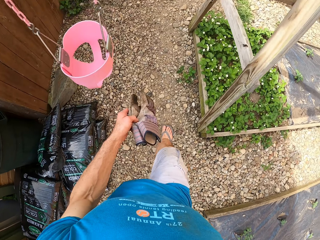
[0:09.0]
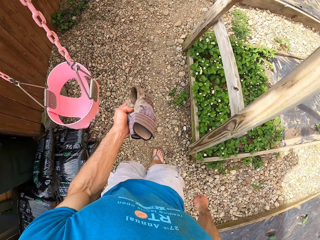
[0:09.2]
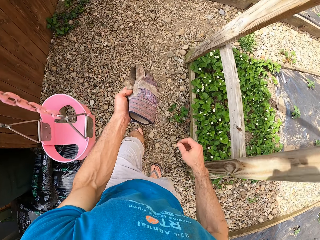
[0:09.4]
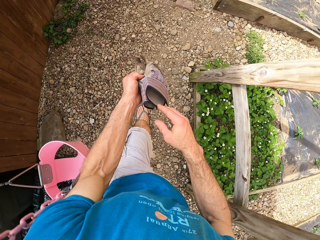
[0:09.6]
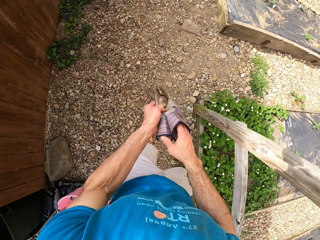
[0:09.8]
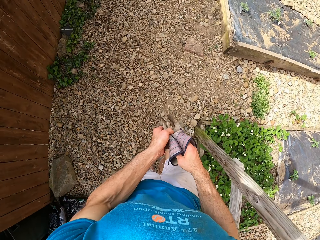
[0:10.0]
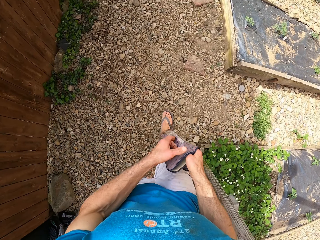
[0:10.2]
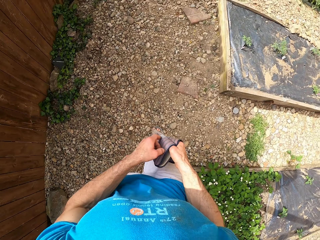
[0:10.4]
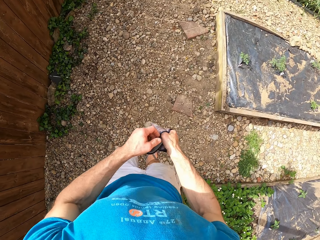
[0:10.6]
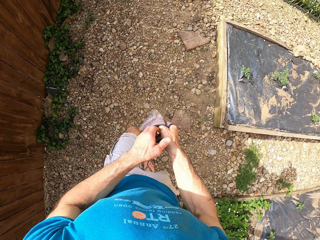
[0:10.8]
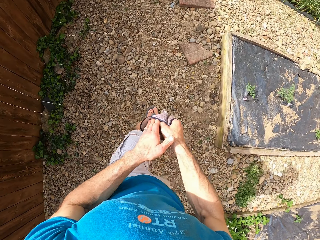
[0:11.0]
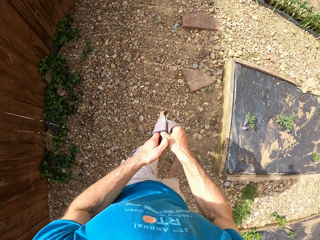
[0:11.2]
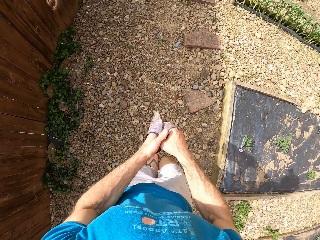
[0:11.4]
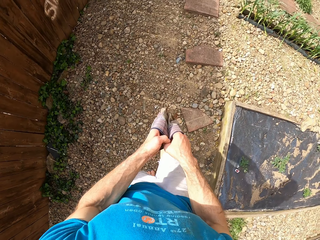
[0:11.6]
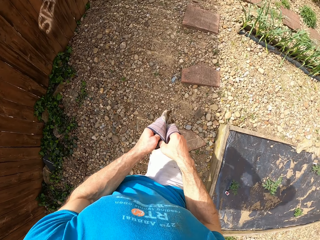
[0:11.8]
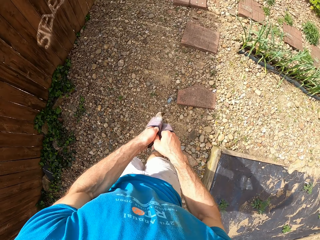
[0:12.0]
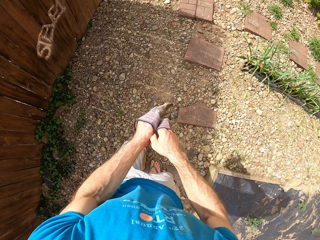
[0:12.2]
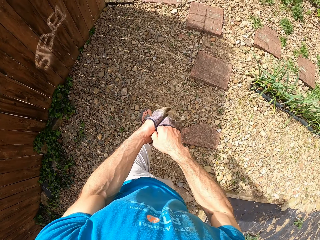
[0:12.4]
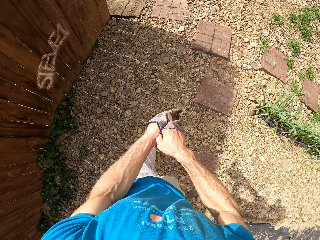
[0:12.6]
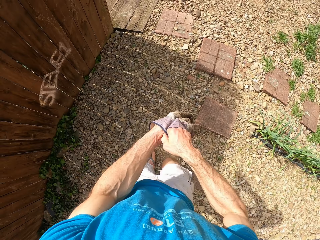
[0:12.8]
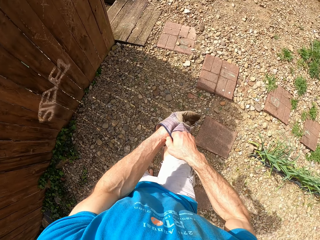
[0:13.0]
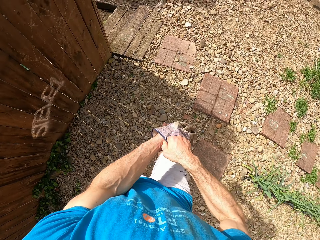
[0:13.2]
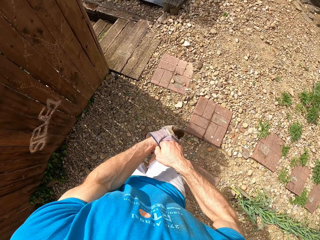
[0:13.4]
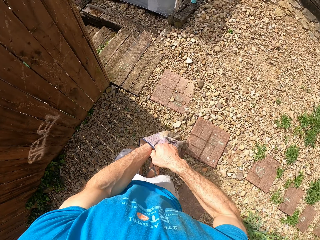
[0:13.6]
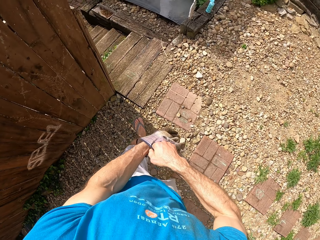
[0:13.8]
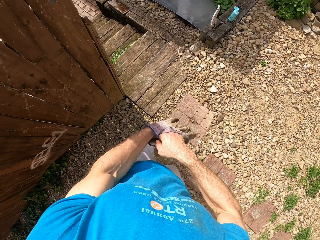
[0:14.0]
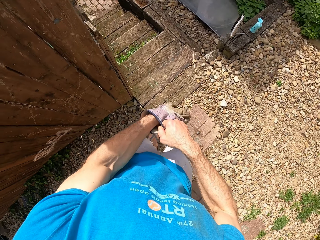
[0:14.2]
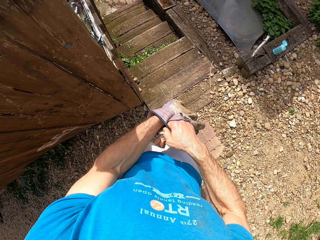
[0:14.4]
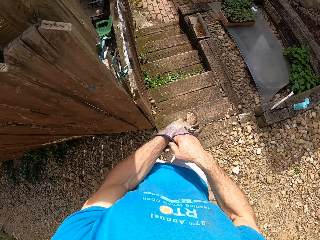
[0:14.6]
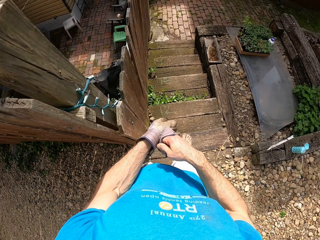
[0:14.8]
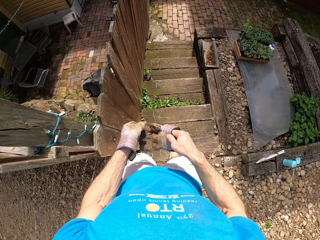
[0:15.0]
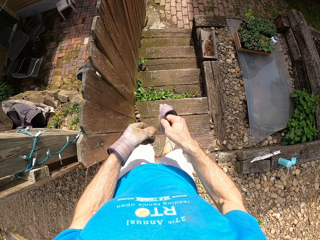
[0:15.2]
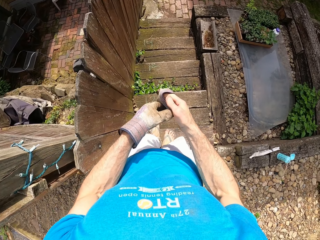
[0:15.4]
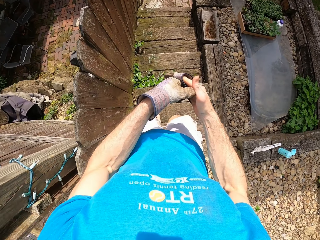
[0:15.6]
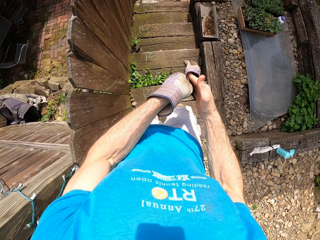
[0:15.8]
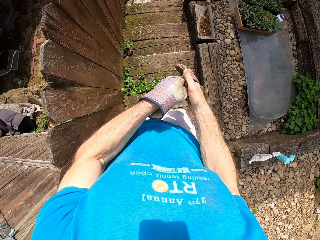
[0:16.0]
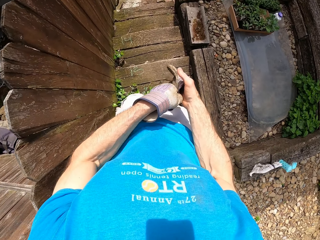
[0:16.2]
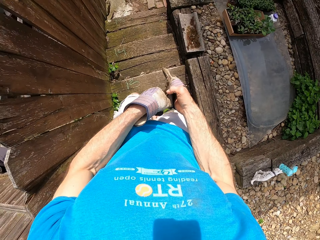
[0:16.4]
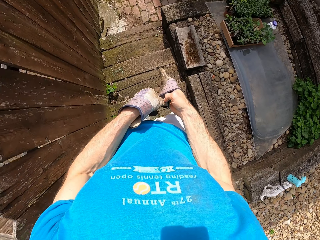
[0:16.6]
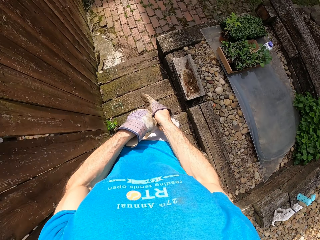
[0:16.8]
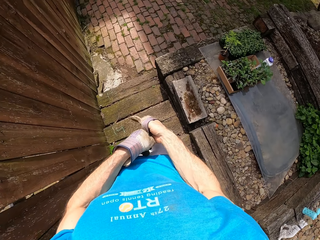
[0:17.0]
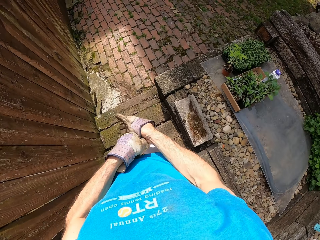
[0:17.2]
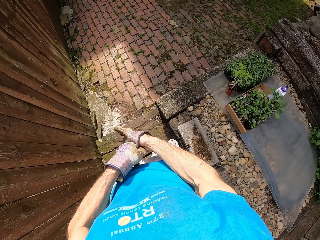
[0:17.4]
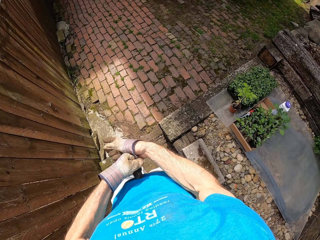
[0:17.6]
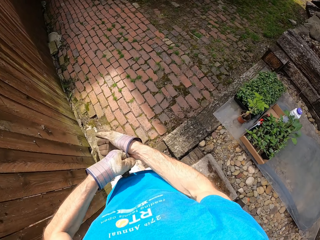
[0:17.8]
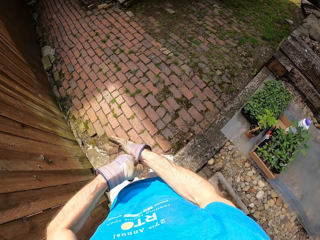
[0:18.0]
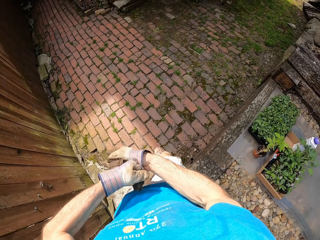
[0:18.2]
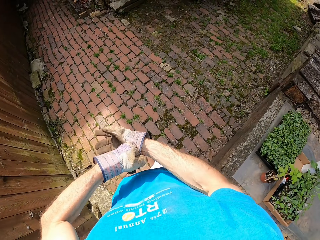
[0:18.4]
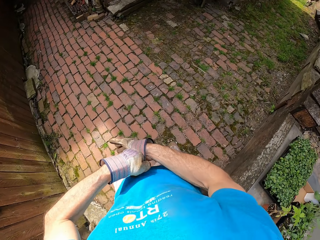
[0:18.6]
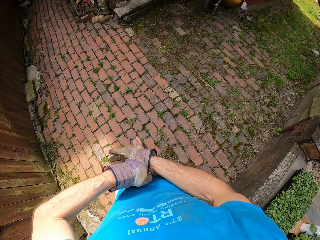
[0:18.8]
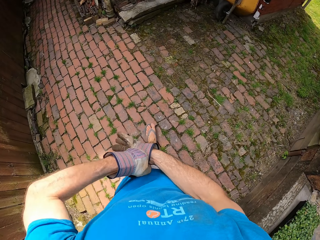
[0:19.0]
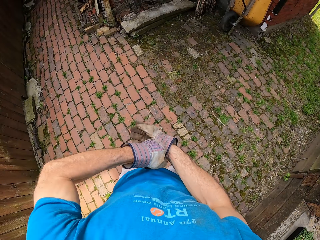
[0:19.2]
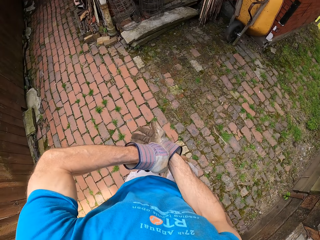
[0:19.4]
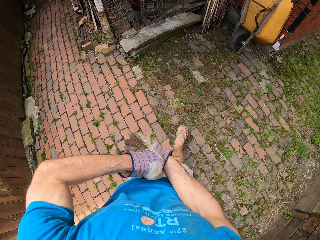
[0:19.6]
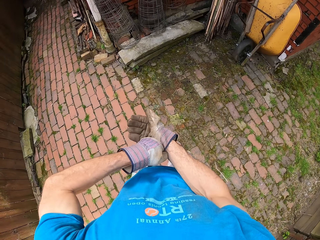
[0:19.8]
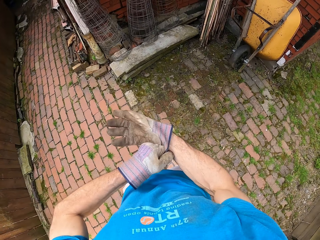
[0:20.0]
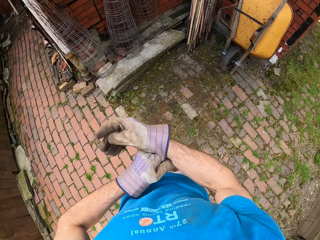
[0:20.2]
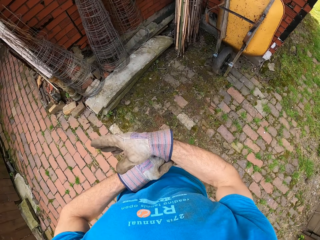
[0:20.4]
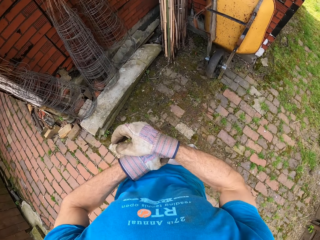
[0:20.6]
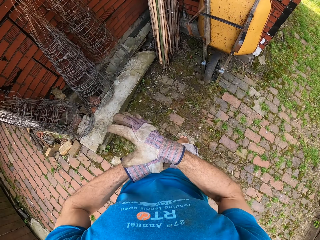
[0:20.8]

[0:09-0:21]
The camera wearer wears the gloves. They walk down the stairs.

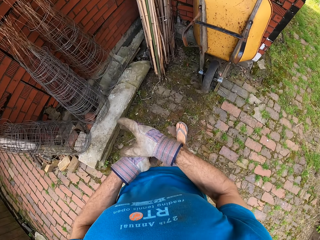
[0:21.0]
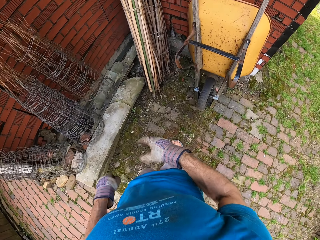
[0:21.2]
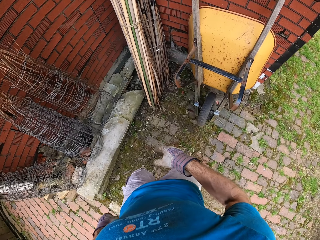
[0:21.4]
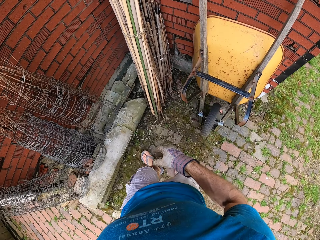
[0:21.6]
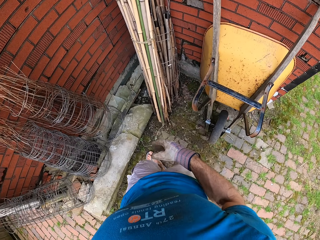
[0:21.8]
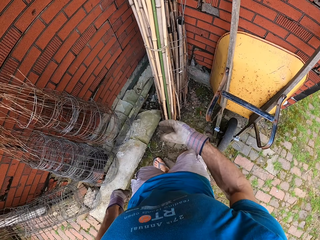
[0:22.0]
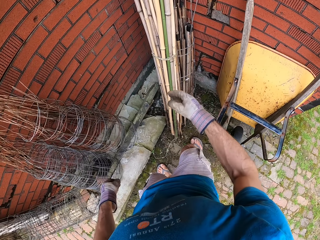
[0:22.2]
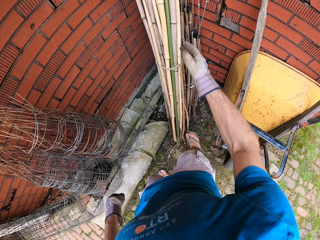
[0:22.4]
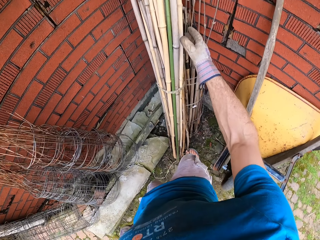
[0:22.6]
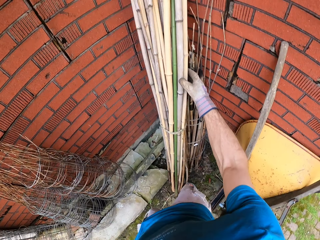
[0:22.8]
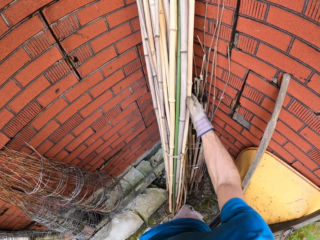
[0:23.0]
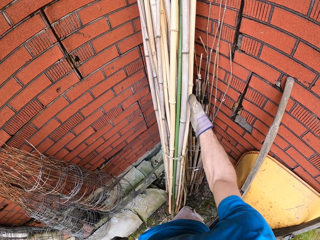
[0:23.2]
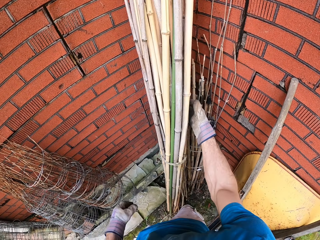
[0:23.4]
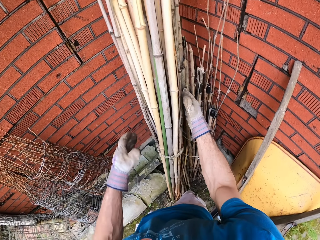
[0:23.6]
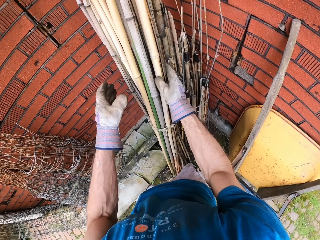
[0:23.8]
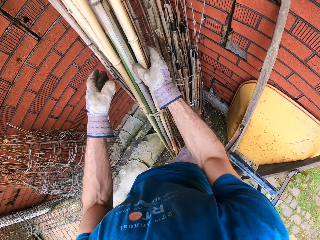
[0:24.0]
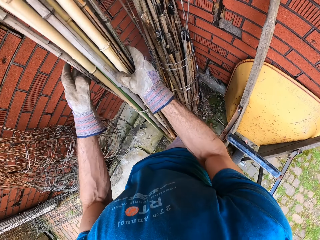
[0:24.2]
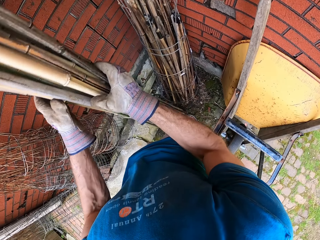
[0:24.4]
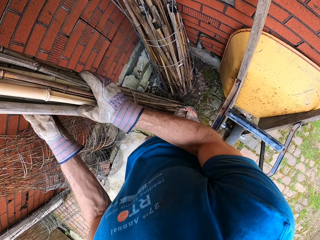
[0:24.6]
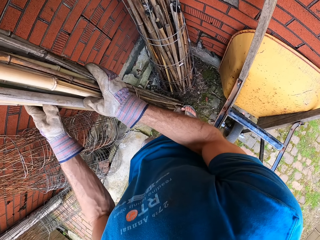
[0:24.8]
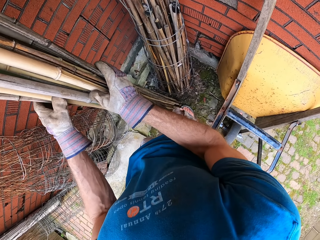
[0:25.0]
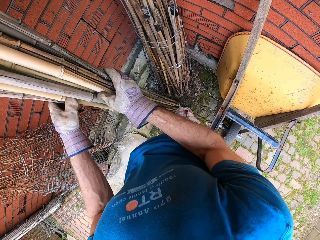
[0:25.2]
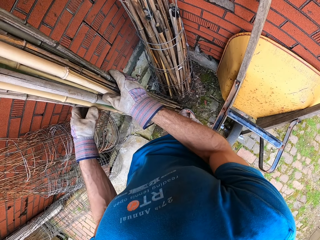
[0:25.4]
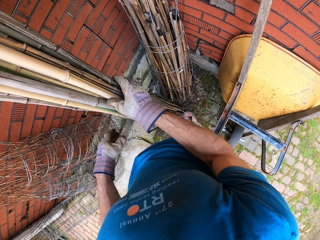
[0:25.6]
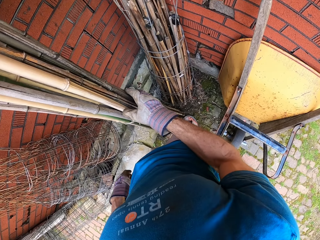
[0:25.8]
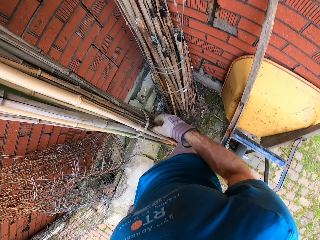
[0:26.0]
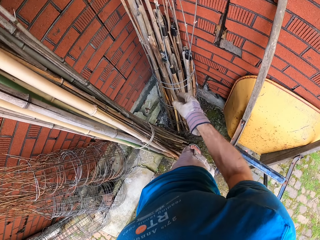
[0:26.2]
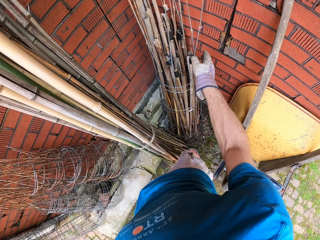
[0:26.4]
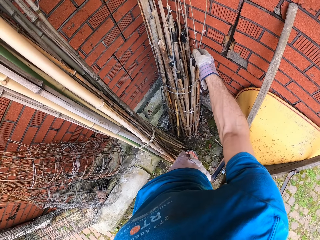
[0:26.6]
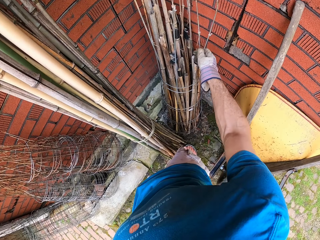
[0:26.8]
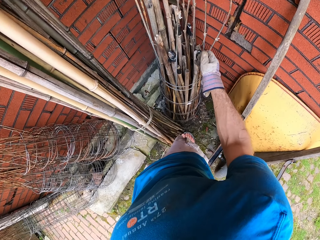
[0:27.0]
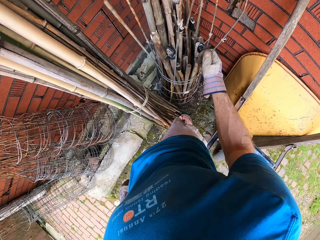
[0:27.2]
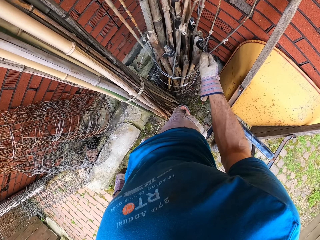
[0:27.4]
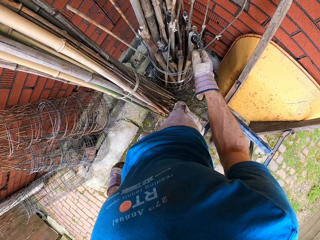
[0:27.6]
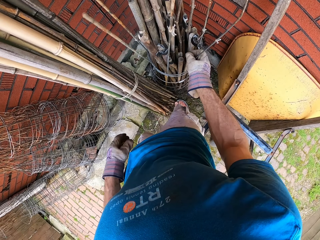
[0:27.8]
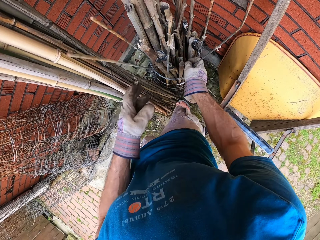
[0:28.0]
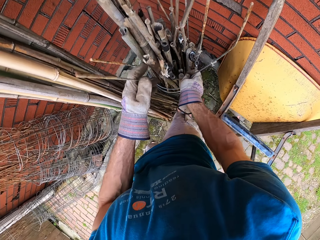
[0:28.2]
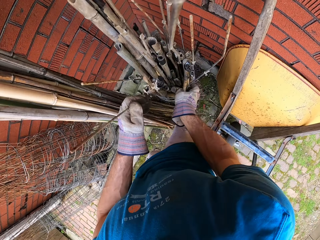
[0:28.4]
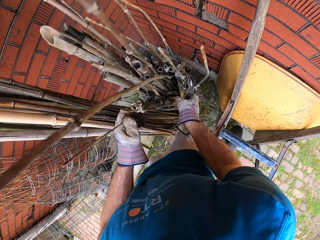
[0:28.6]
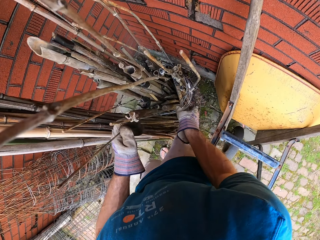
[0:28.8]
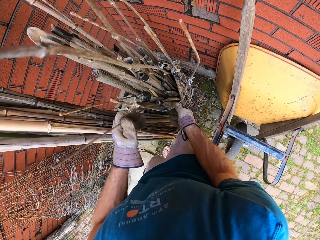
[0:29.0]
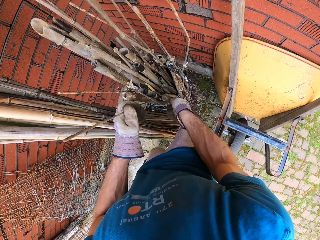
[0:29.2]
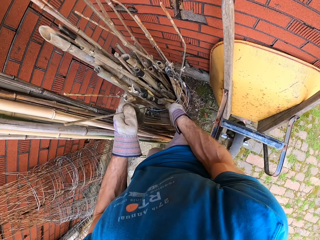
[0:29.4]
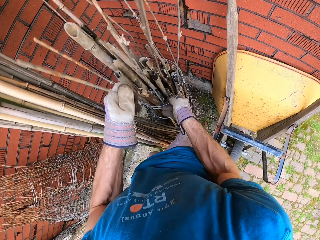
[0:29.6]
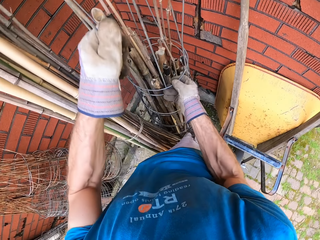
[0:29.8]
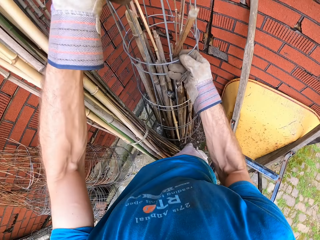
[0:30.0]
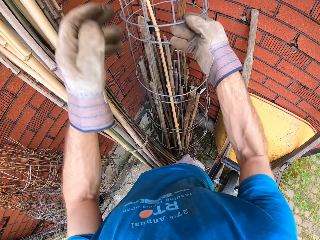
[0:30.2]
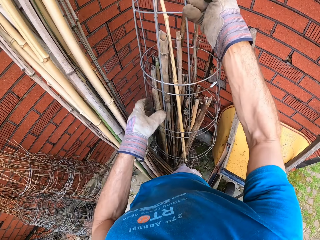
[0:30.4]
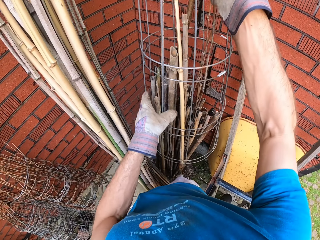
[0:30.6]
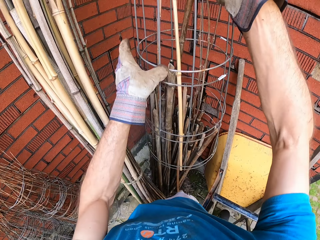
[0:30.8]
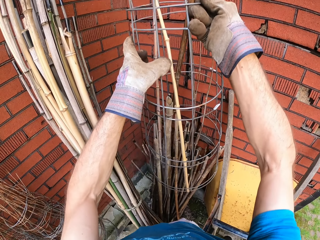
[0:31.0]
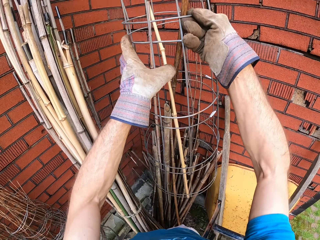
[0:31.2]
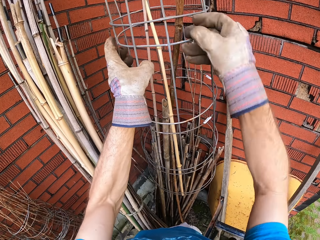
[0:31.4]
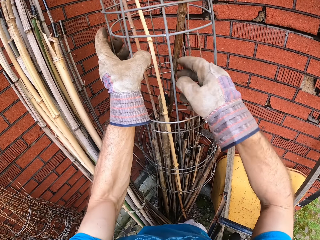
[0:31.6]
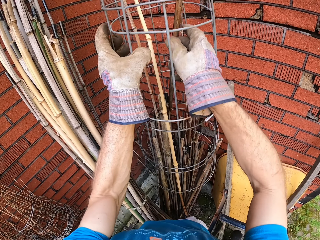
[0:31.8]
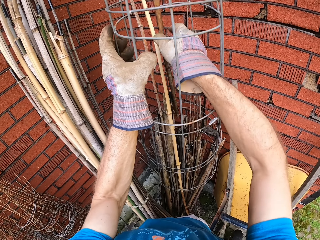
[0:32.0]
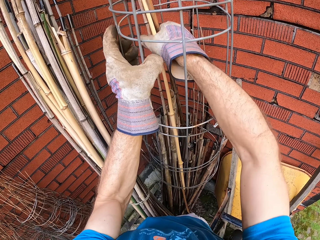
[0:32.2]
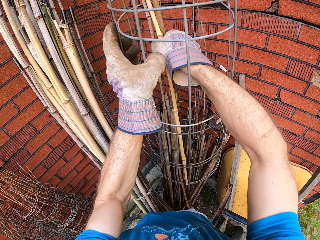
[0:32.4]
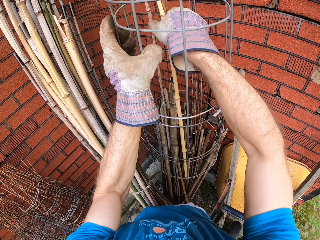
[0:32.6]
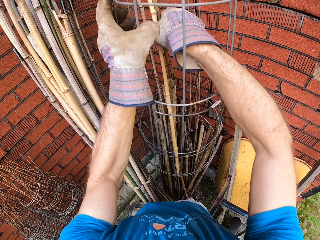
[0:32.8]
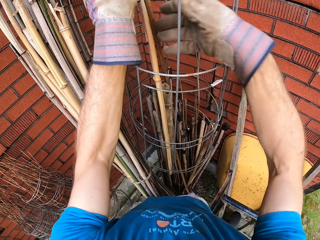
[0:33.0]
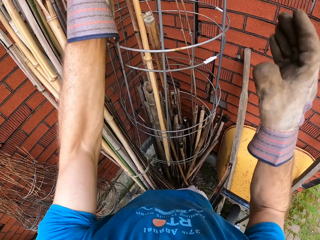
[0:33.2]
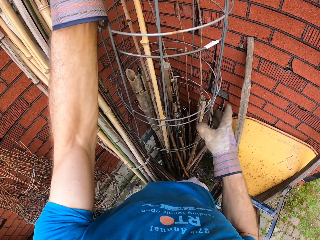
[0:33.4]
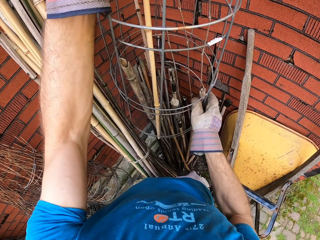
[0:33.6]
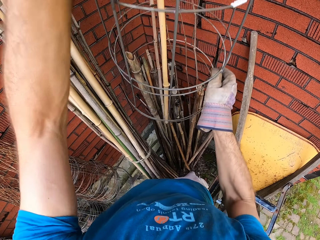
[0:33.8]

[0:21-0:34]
The camera wearer touches a bundle of wood sticks. They move the rod. They remove a steel bar from the wood sticks.
